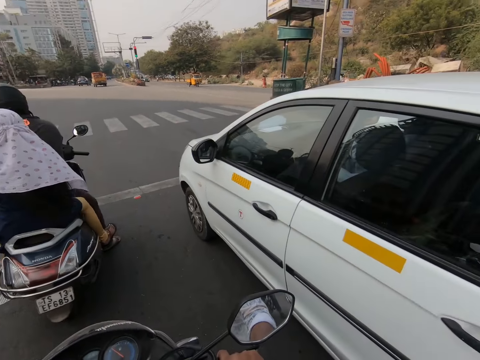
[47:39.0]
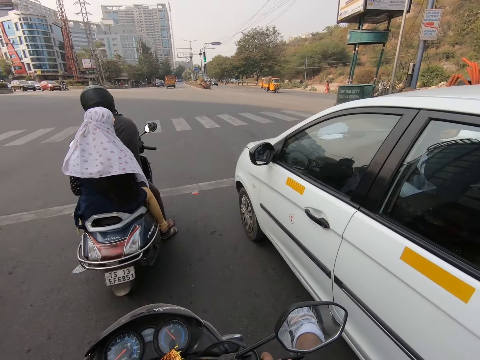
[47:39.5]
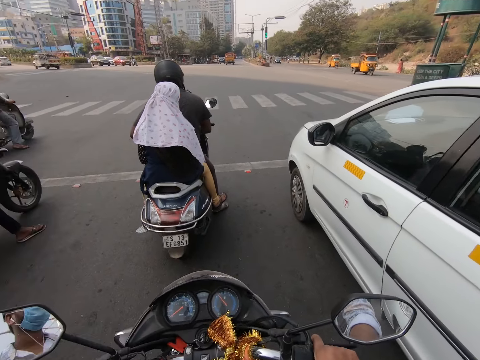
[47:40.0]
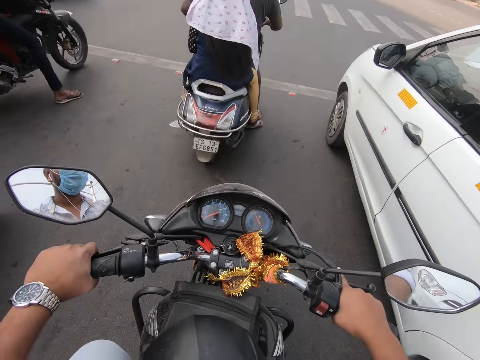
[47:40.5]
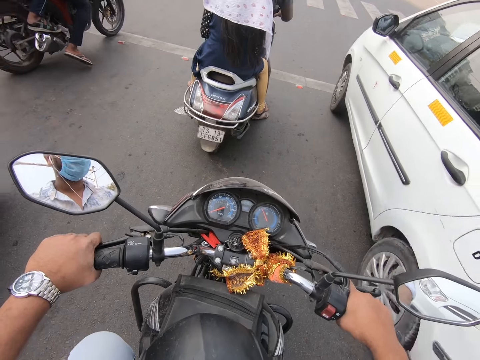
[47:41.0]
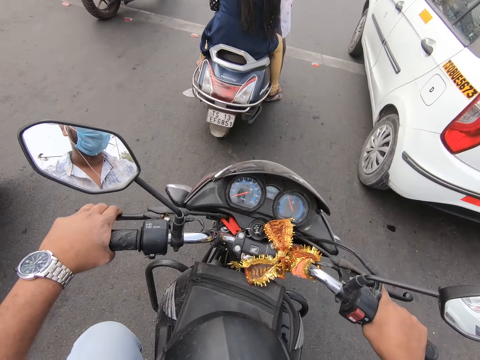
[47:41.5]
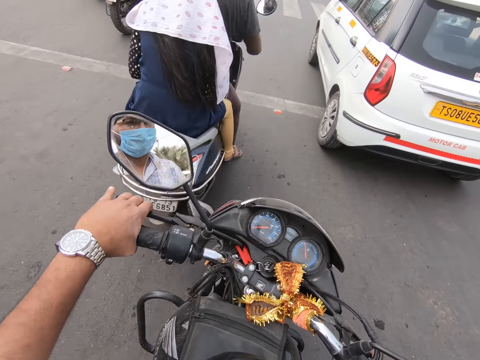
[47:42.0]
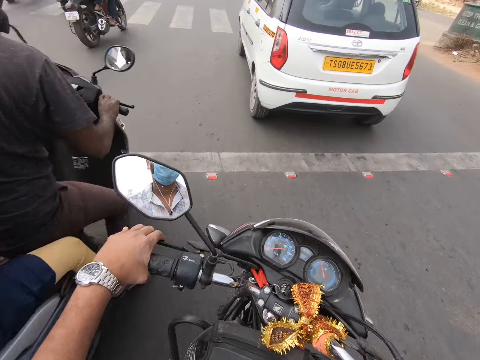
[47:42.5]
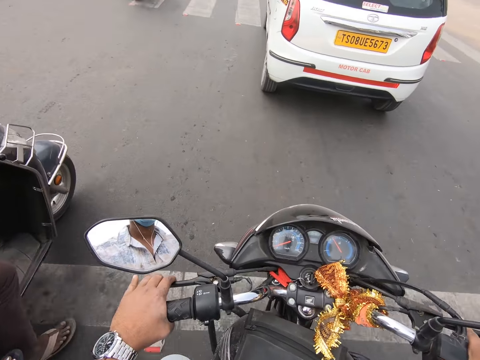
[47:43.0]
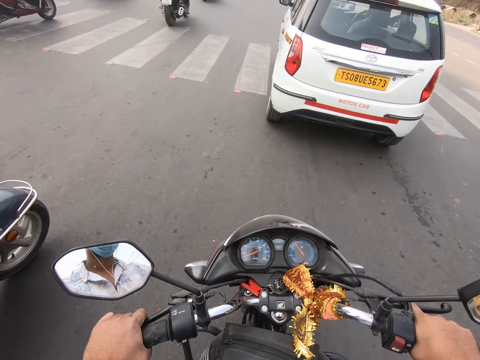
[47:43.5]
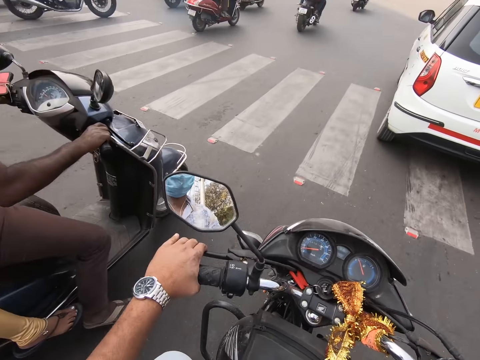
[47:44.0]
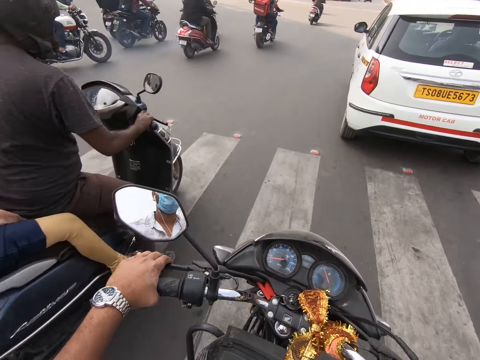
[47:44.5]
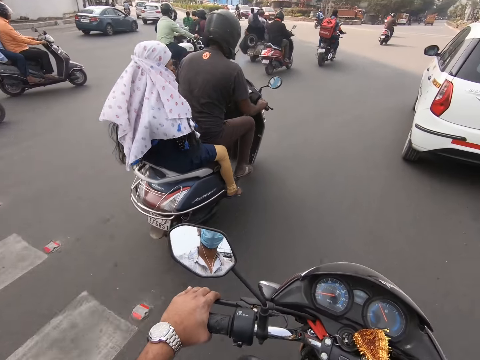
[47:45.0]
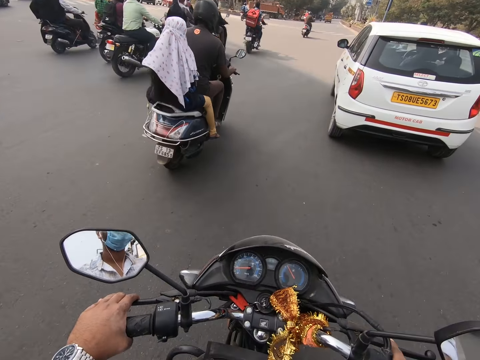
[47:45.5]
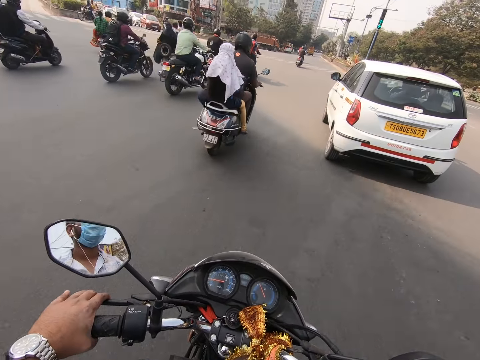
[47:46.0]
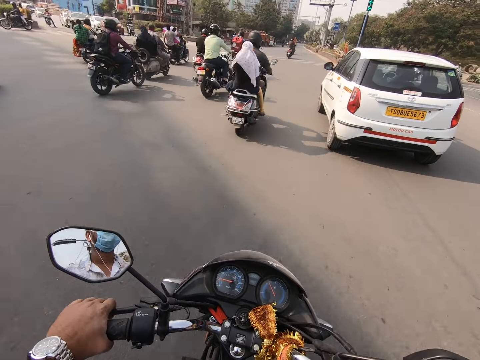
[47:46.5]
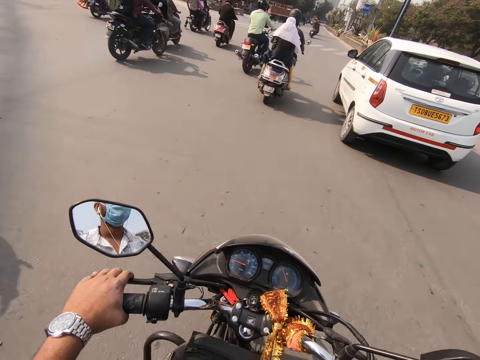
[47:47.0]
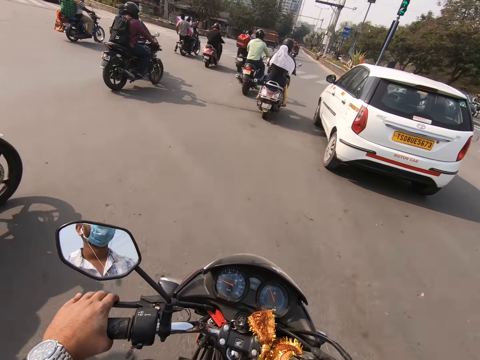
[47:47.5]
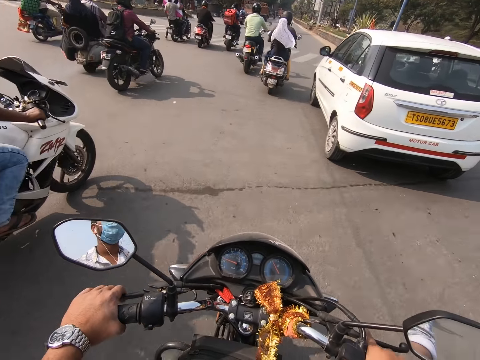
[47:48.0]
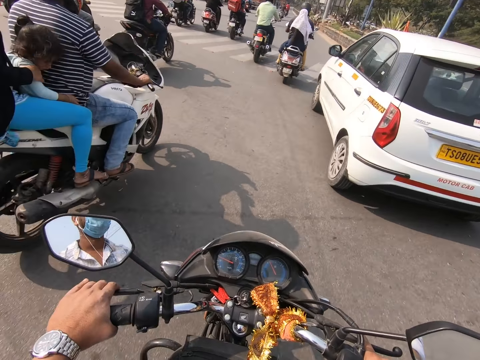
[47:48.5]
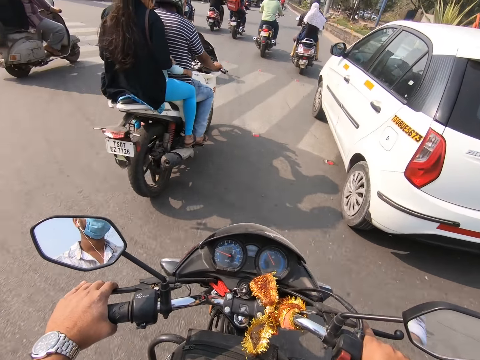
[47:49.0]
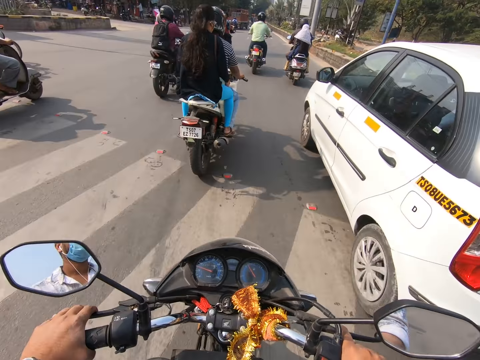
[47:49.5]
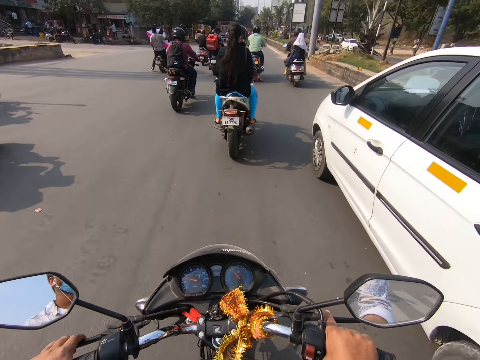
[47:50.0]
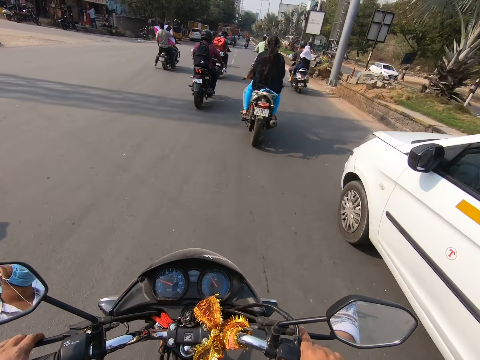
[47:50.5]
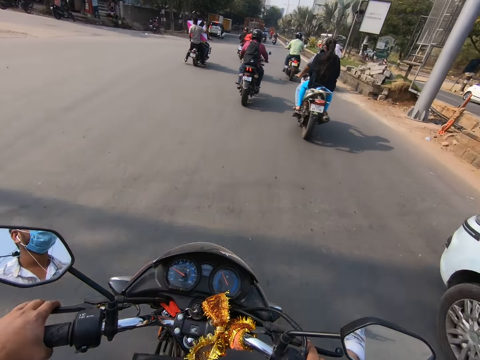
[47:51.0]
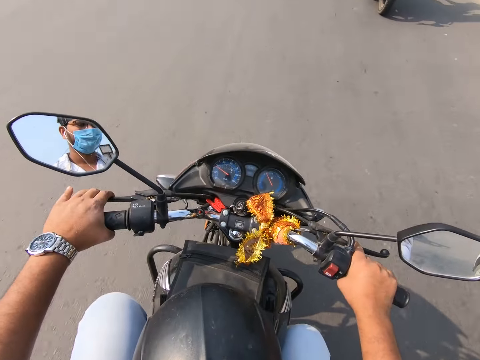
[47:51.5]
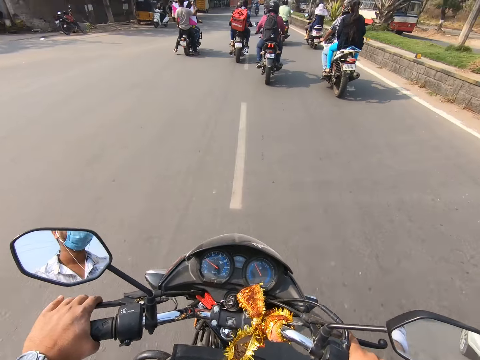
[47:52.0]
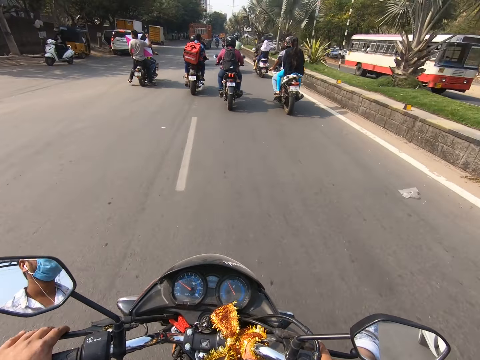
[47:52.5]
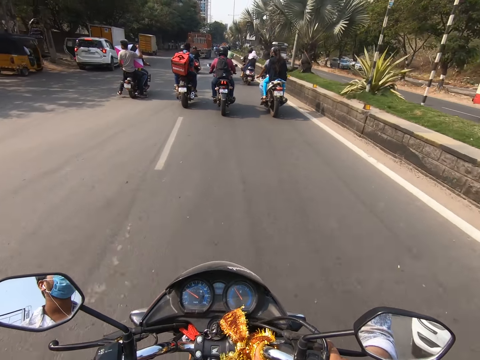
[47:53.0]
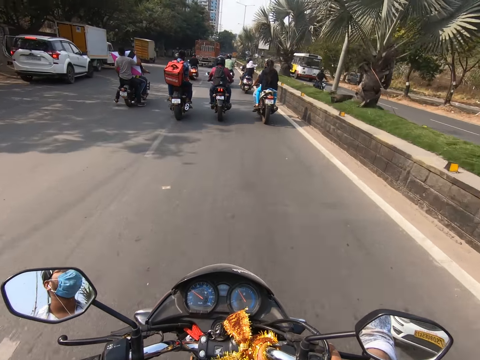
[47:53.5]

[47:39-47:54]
The camera wearer looks around. They stop the motorcycle. A motorcyclist drives a motorcycle past the camera wearer. Another motorcyclist drives a motorcycle past the camera wearer. The camera wearer drives the motorcycle past the white car.

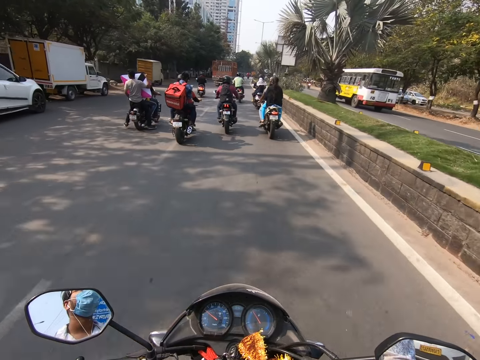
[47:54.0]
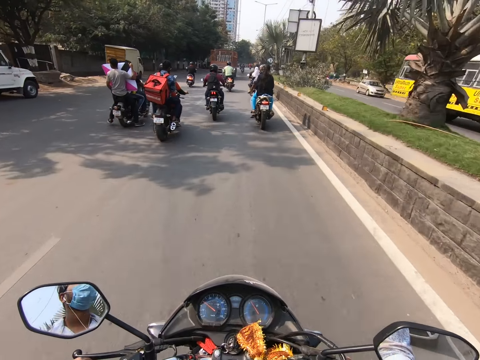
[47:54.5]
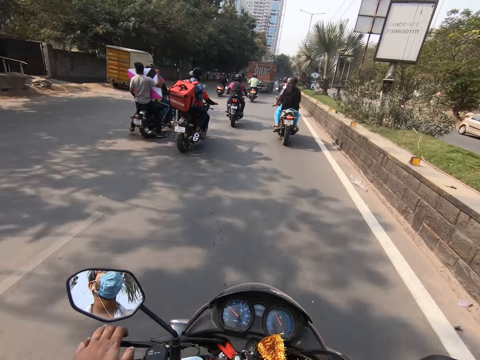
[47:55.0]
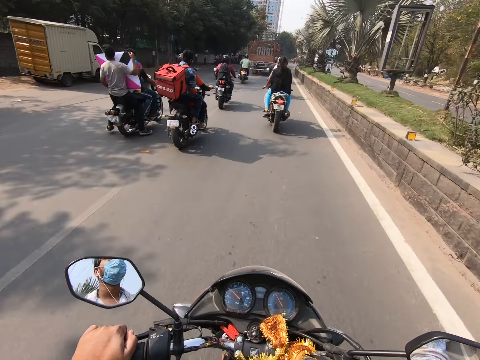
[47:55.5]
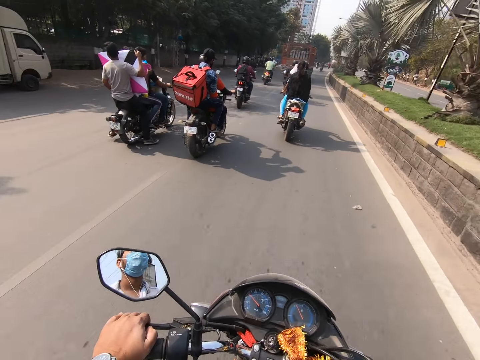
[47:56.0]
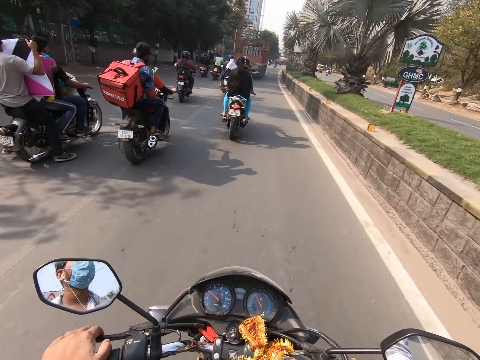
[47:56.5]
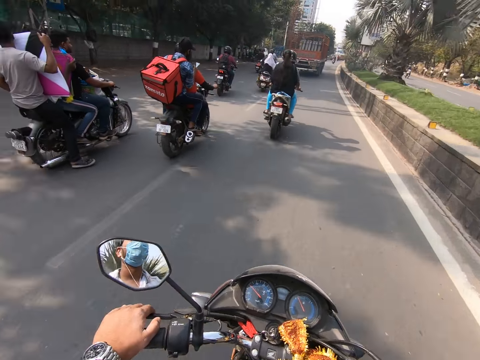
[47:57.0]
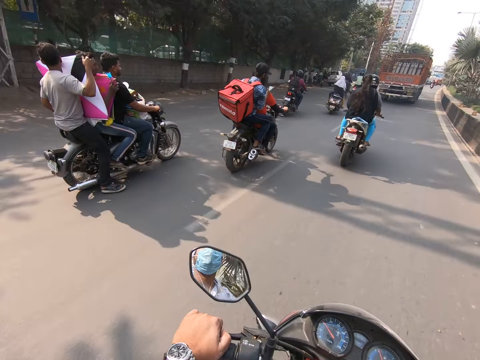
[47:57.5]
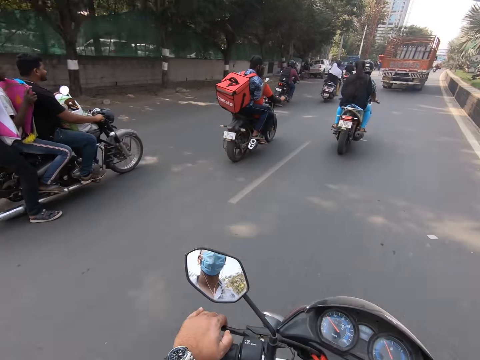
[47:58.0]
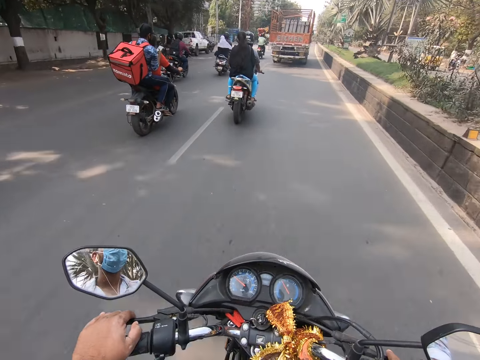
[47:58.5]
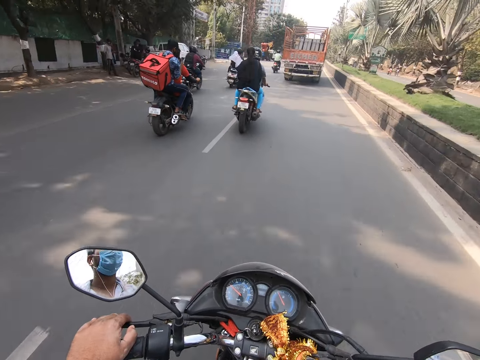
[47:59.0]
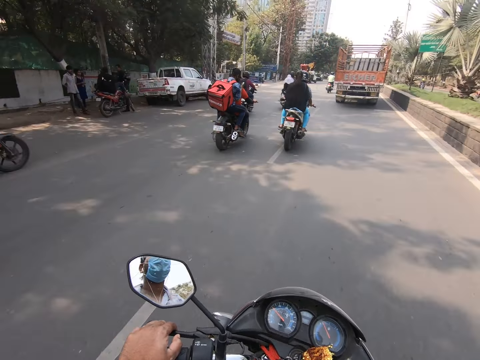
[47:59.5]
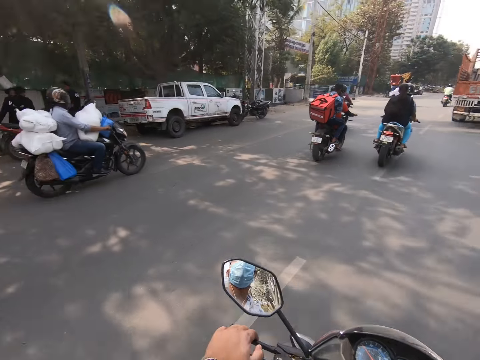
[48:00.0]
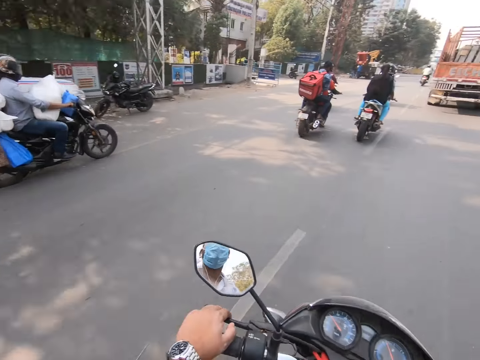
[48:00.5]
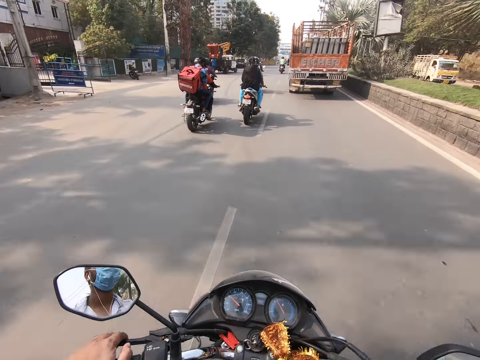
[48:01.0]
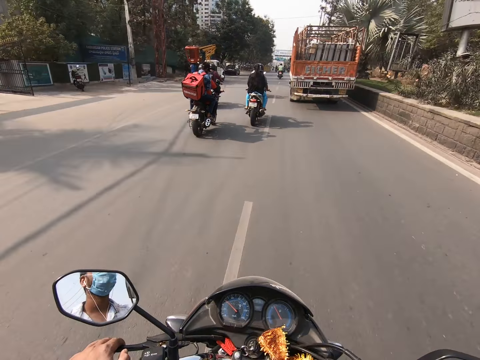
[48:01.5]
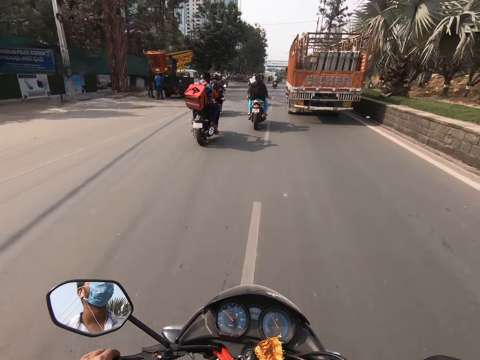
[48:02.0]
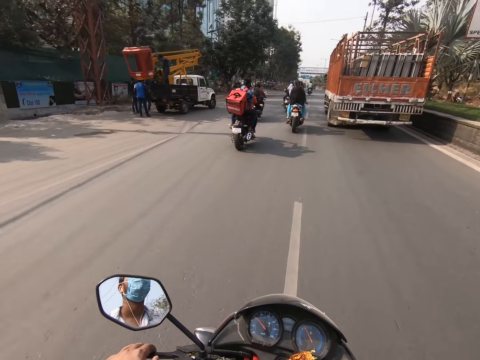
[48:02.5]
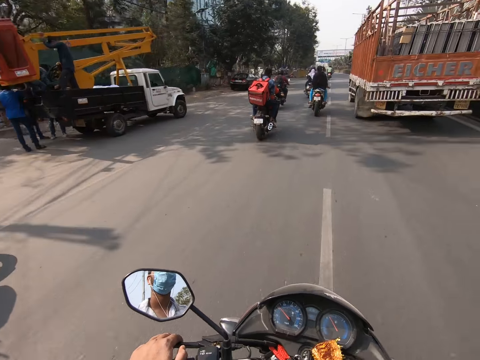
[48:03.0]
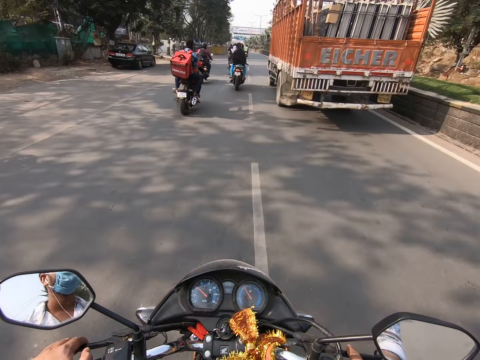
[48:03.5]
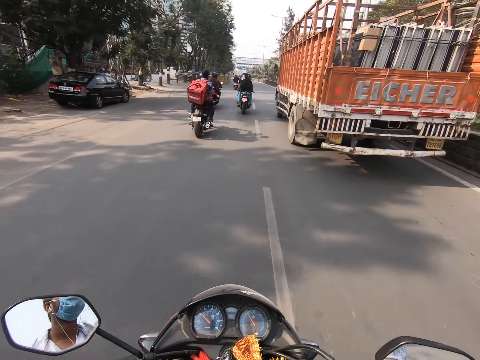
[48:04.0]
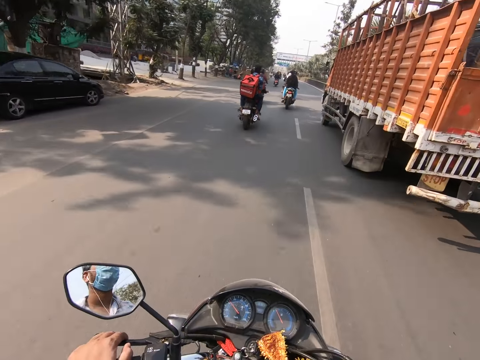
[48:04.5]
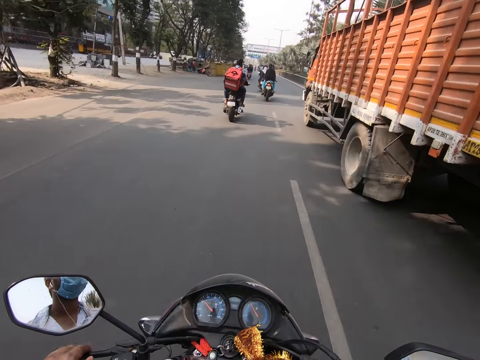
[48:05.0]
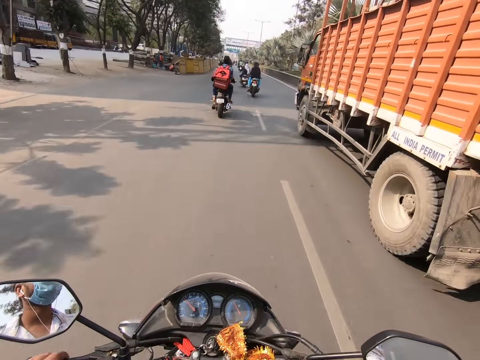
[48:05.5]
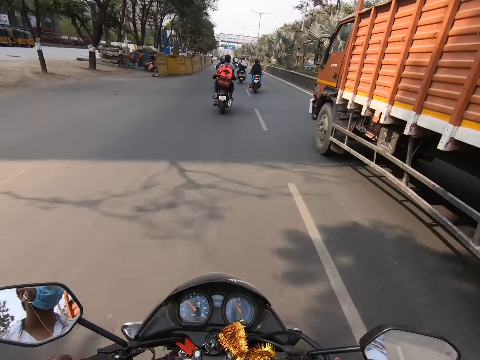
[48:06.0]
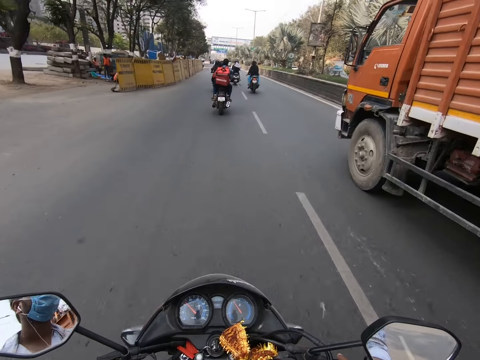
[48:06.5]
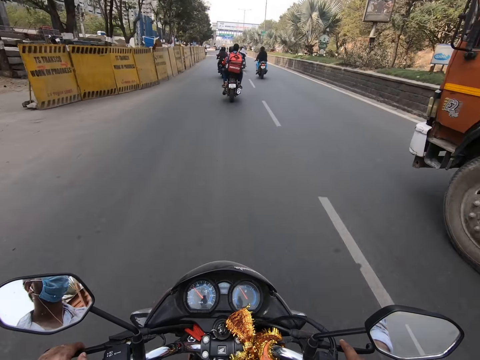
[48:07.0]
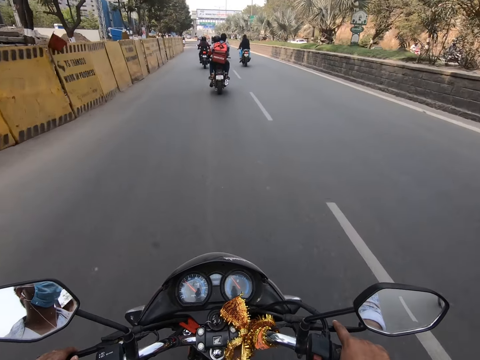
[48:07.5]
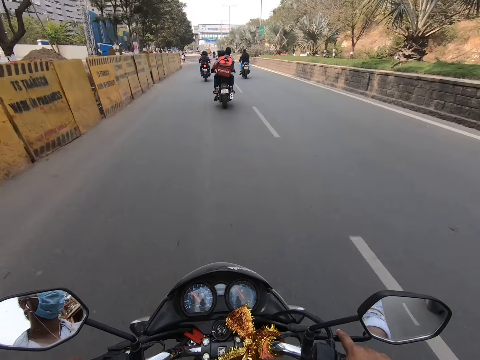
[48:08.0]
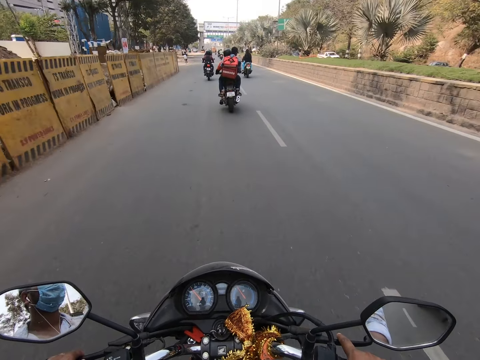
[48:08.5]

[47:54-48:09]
The camera wearer drives the motorcycle past an orange trailer.
